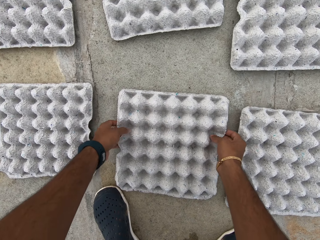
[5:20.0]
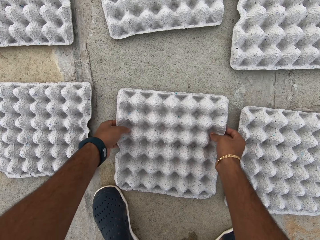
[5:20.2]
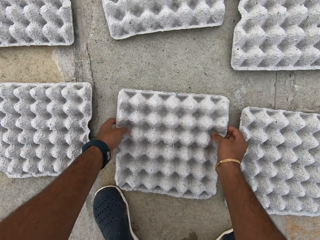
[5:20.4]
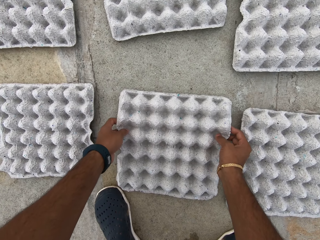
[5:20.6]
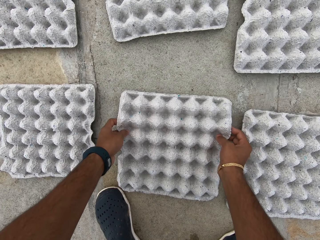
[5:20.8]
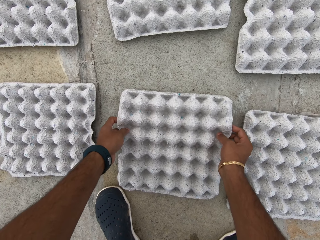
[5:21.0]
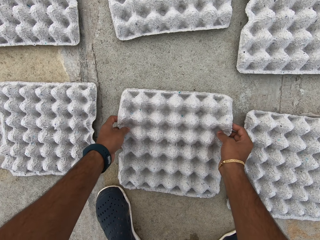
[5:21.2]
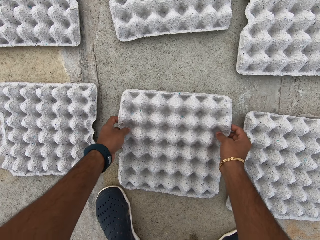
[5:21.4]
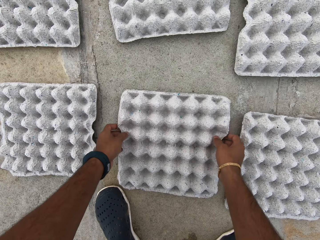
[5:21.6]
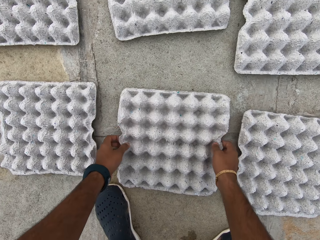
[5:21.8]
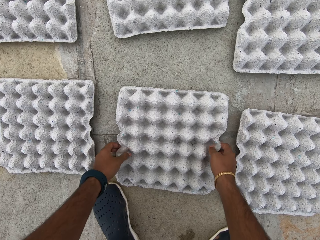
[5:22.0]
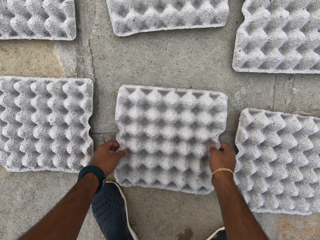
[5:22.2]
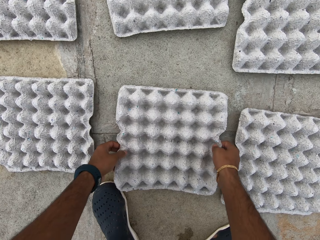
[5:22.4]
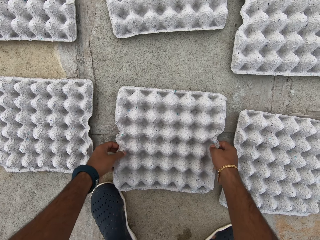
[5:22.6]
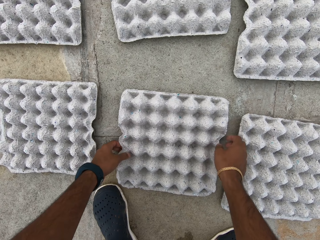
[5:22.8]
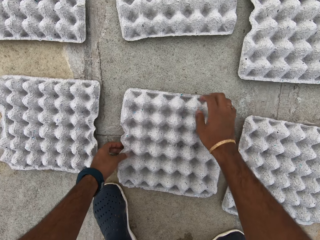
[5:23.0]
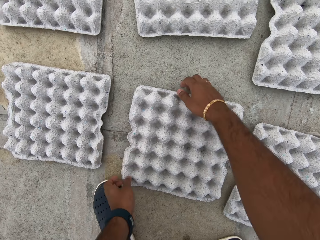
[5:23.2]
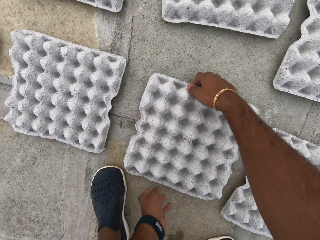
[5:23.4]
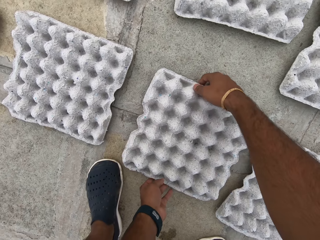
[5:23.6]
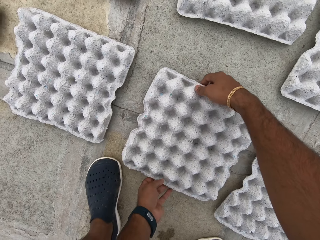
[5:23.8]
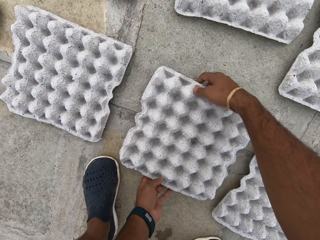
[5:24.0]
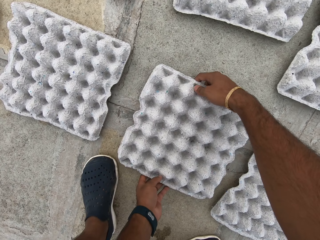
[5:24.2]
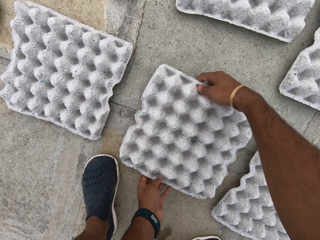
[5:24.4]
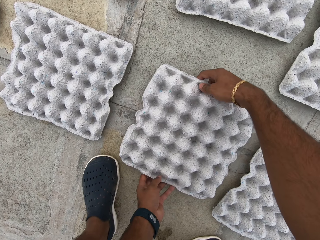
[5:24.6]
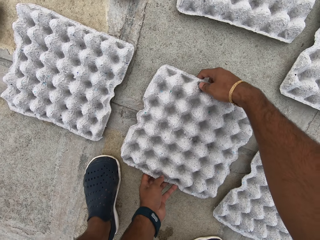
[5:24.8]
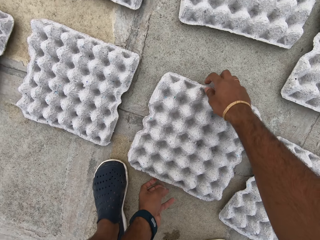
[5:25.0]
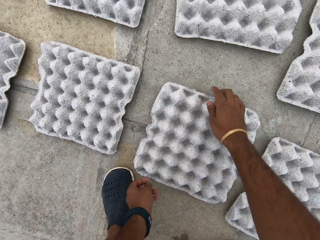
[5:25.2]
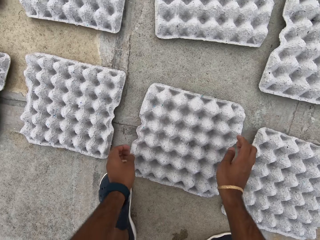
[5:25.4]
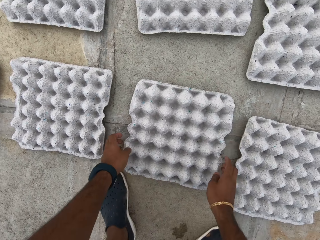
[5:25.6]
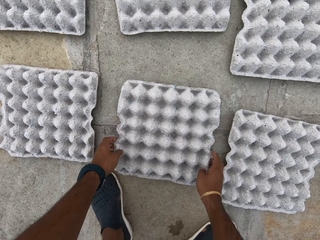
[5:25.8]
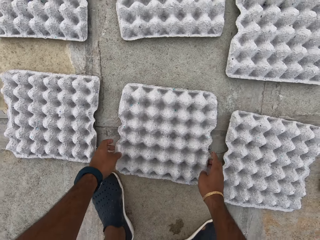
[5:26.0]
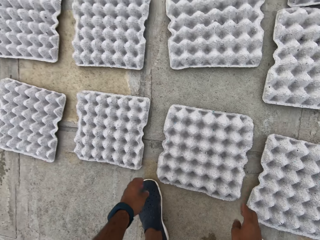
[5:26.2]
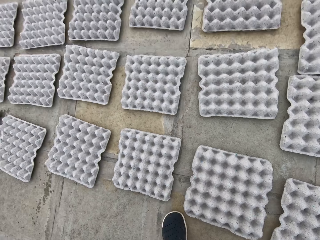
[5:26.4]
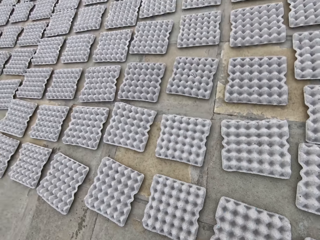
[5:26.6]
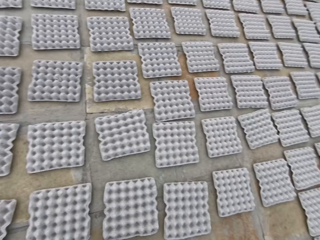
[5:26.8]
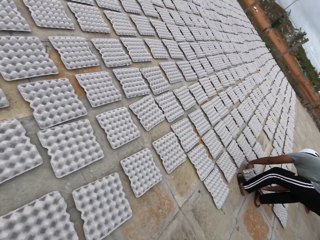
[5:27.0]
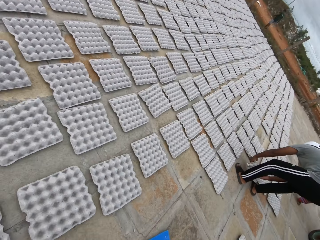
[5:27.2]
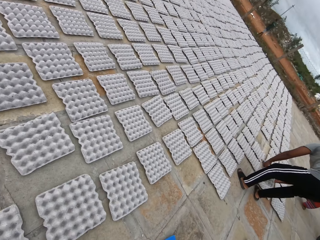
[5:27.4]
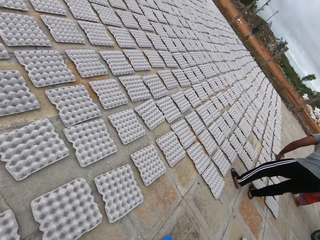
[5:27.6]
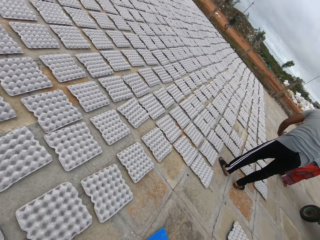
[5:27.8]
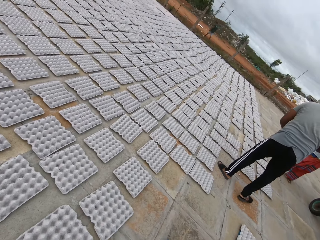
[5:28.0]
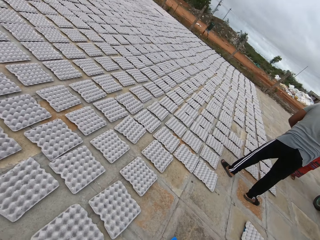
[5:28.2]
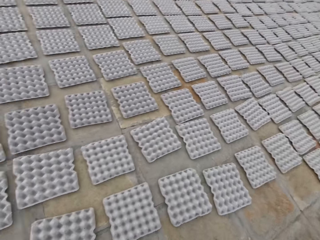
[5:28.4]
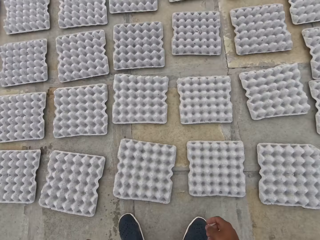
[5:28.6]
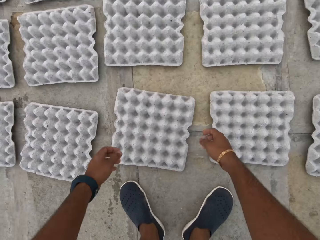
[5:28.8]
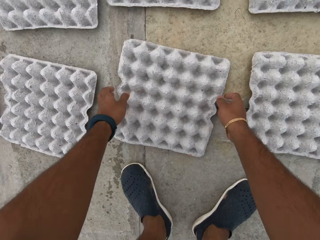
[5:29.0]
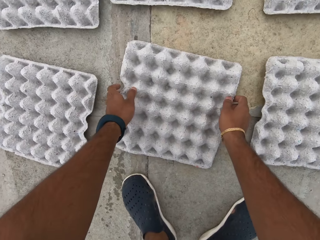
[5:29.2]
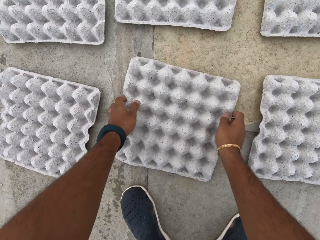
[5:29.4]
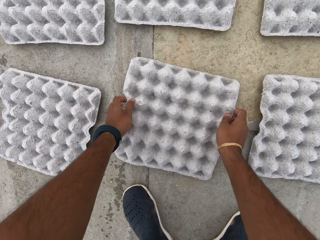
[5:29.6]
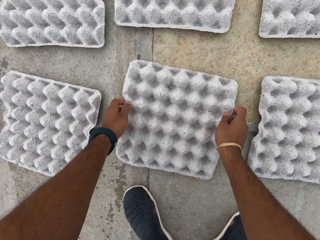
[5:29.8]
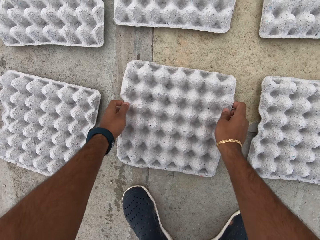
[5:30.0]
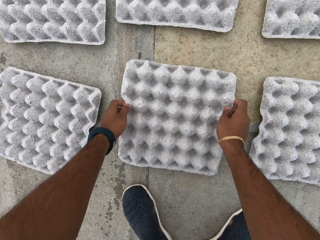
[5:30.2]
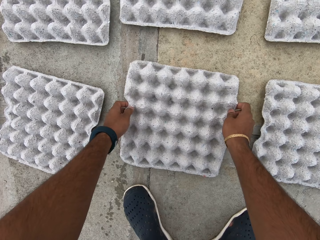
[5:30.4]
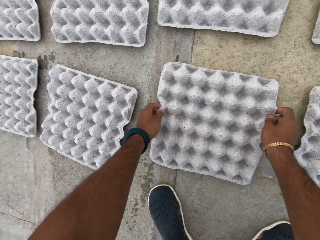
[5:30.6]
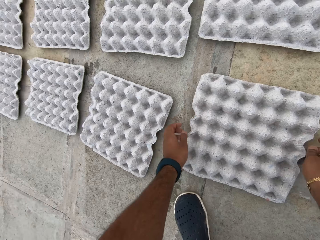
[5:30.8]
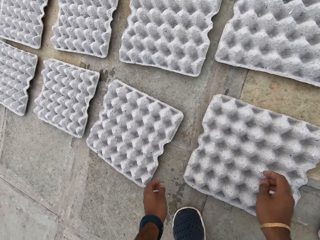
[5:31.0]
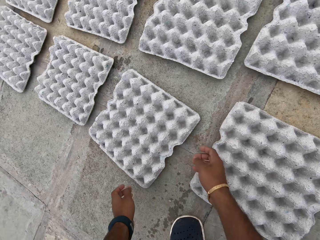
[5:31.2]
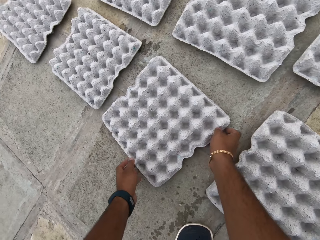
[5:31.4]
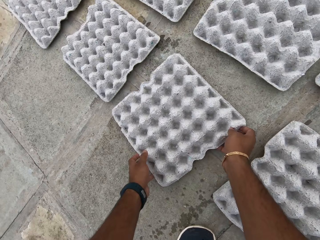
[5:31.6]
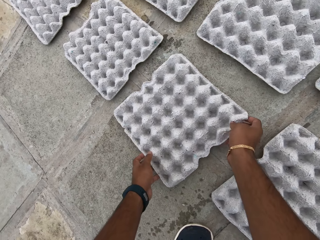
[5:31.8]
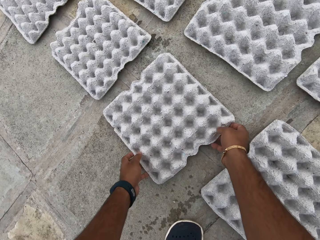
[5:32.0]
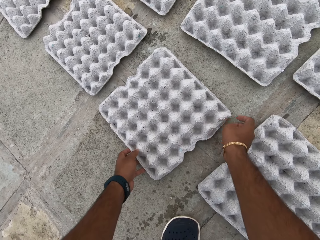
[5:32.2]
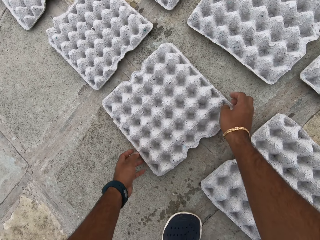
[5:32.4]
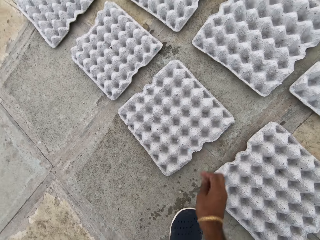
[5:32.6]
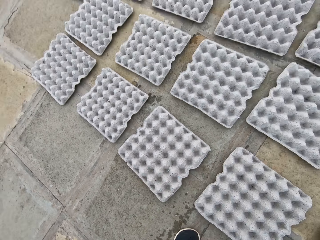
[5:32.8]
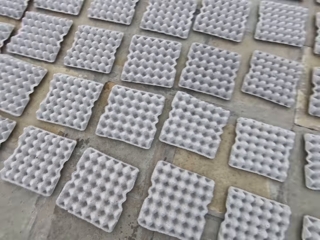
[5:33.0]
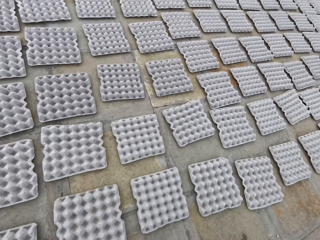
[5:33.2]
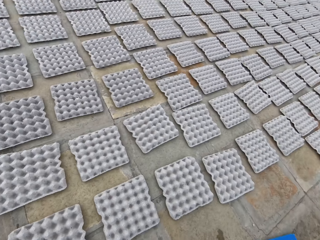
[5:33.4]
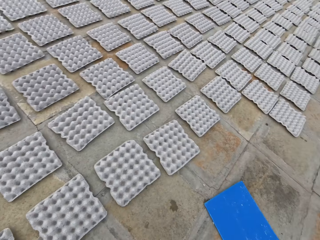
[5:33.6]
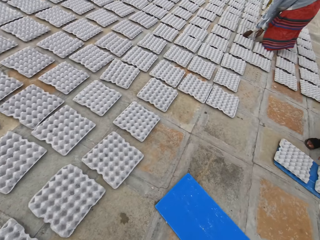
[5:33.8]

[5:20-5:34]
The camera wearer picks up the paver blocks. They converse with the man. The man picks up an egg crate from the ground with his hands. The camera wearer aligns the paver blocks.

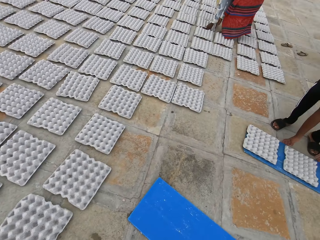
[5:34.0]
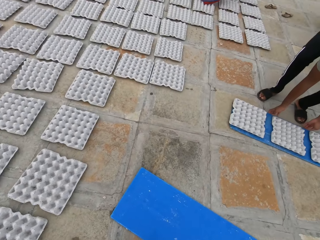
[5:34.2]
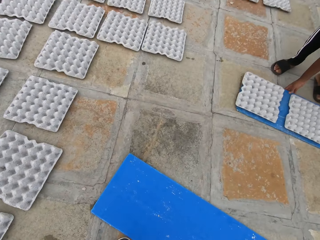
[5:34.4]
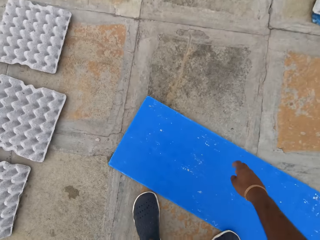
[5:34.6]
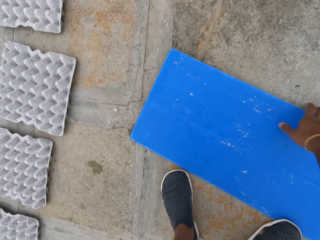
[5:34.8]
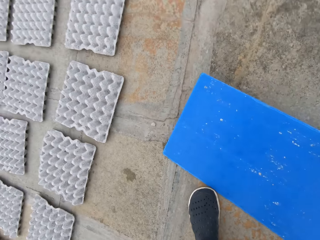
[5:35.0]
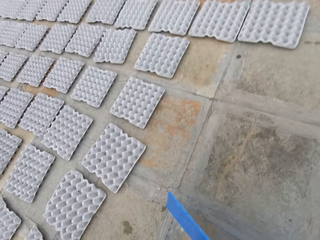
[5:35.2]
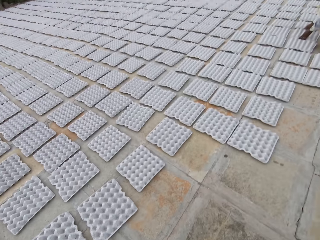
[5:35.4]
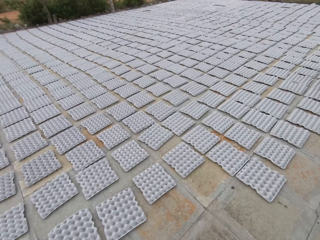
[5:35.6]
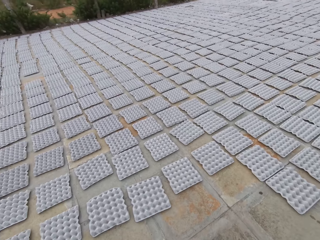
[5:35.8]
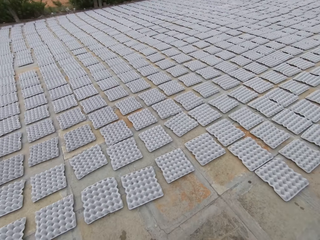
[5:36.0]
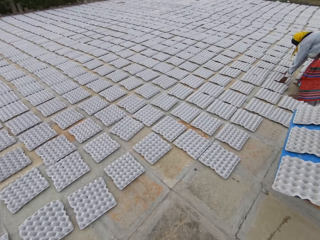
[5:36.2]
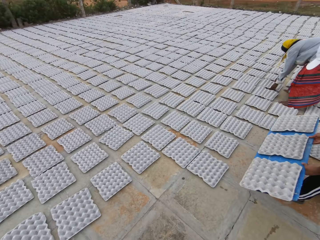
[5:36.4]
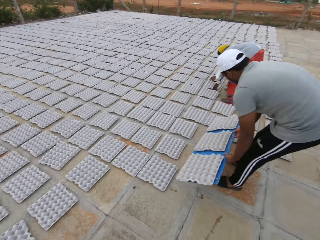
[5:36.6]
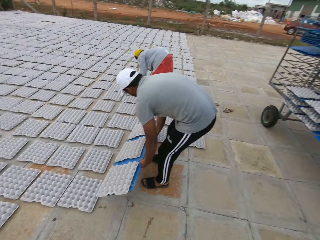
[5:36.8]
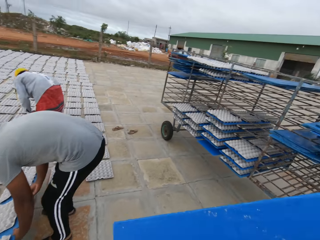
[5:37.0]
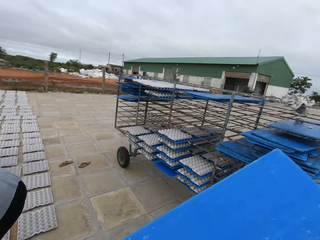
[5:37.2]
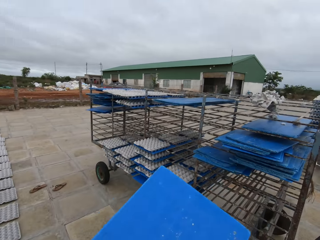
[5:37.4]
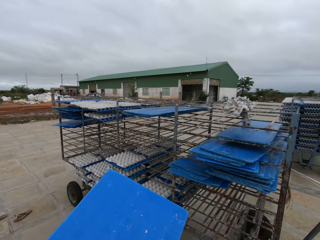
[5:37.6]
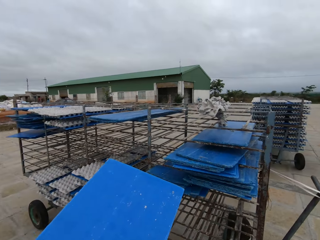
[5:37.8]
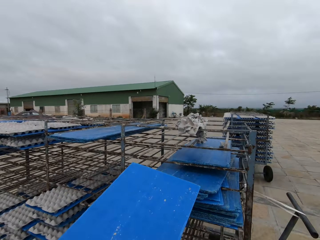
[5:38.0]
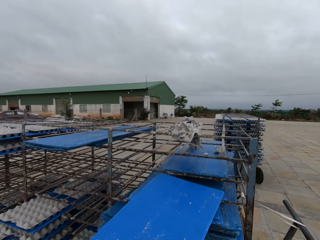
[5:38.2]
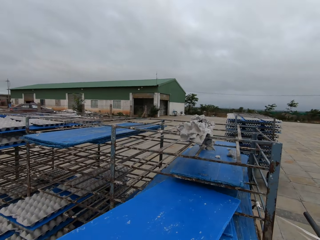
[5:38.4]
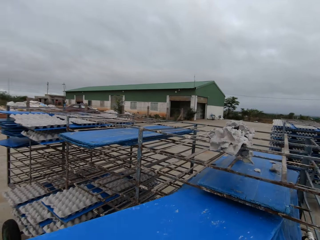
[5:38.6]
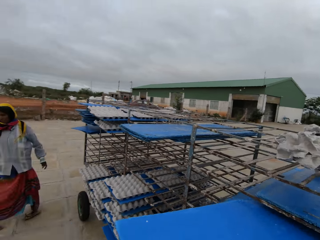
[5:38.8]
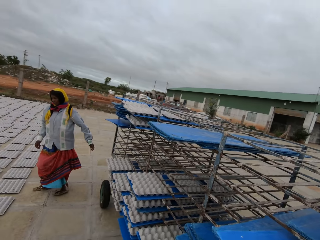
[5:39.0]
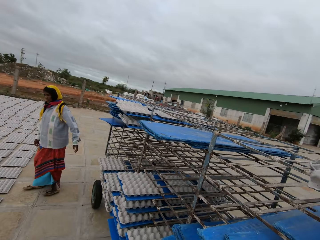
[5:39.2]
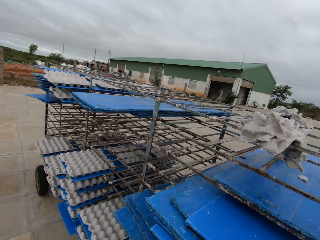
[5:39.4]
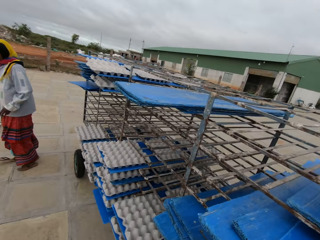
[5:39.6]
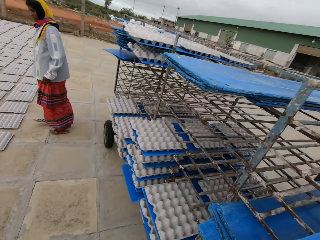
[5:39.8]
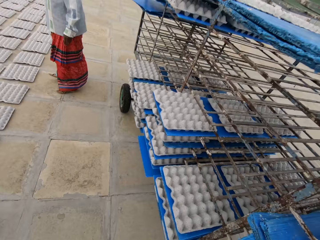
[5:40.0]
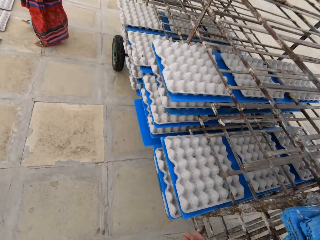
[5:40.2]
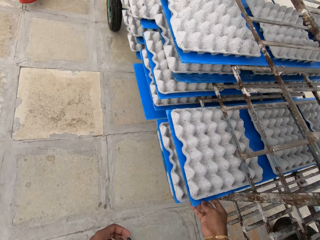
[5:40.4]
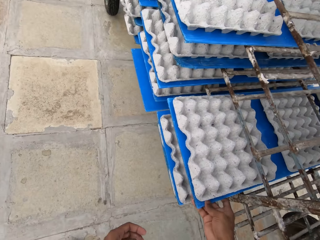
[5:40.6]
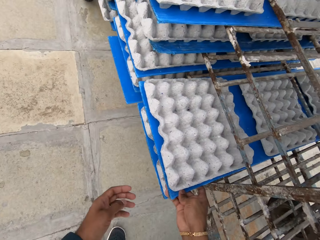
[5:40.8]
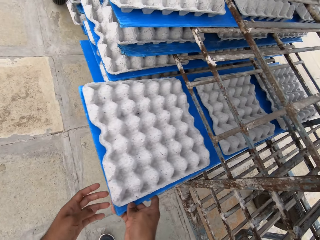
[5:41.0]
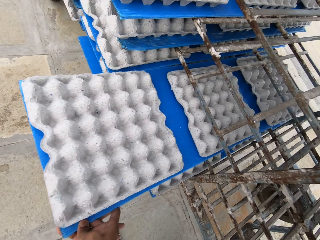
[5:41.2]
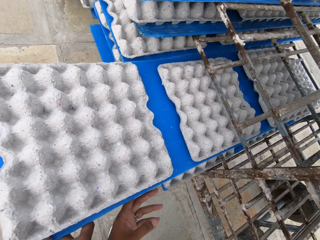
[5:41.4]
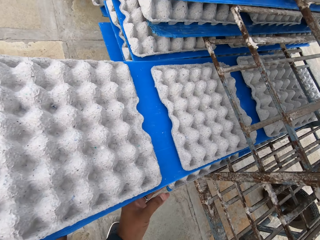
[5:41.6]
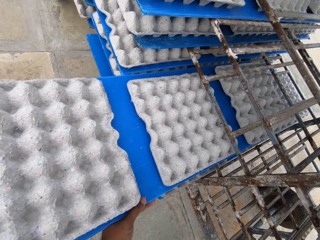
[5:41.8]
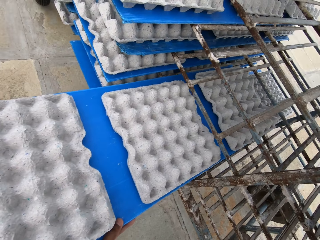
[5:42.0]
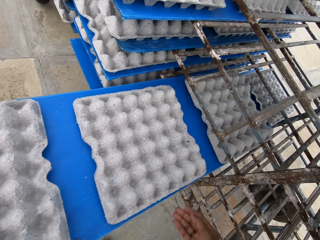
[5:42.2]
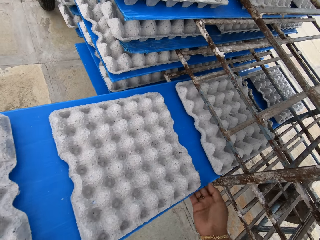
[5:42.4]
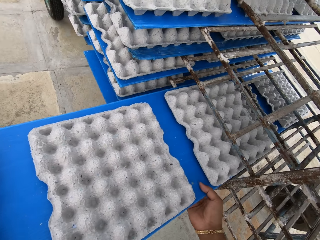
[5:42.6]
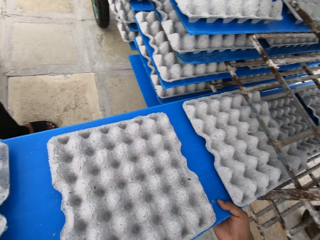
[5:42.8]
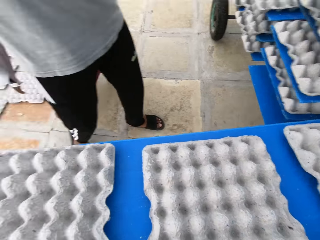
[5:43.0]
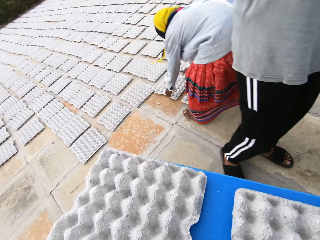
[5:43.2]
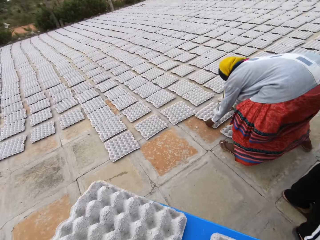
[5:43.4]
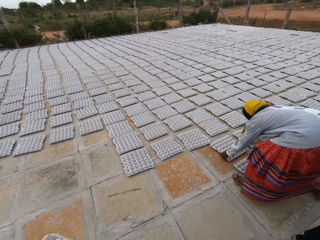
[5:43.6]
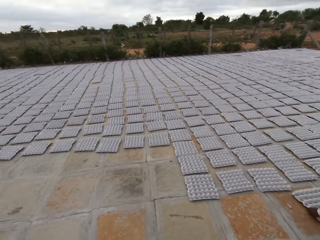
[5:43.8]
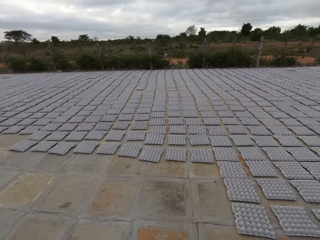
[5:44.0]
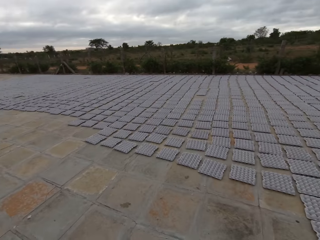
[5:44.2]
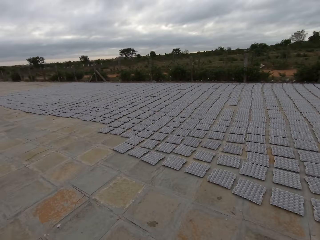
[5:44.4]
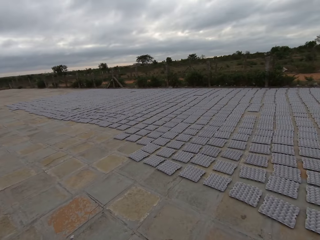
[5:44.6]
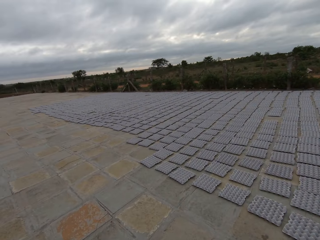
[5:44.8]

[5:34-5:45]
The camera wearer picks up a plastic board or tray from the ground with his right hand. The man drops the egg crates on the plastic board in his hands on the ground. The woman adjusts the egg crates on the ground with her hands. The camera wearer places the plastic board on the rack with his hands. He picks up a plastic board with egg crates from the rack with his hands, pulls a tray of paver blocks from the shelf. The woman adjusts an egg crate on the ground with her hands.
